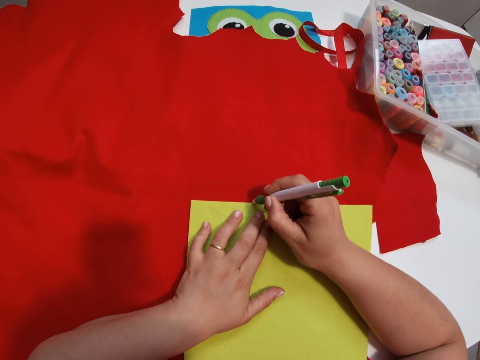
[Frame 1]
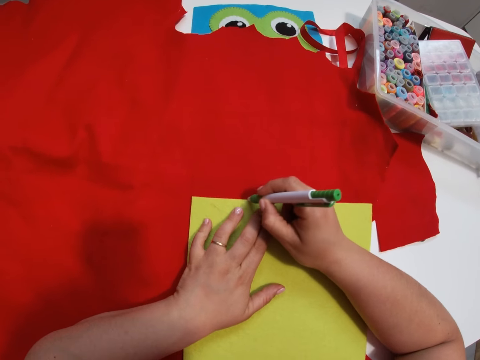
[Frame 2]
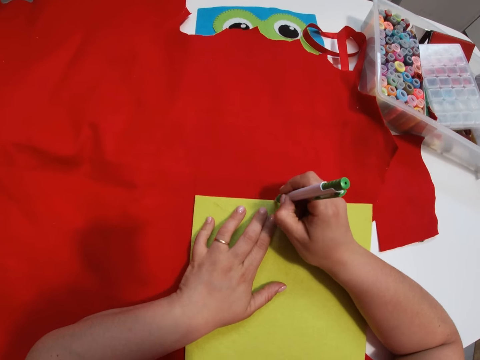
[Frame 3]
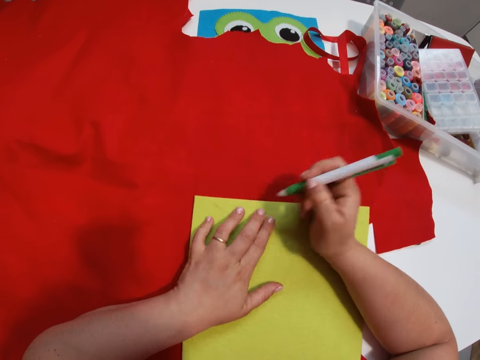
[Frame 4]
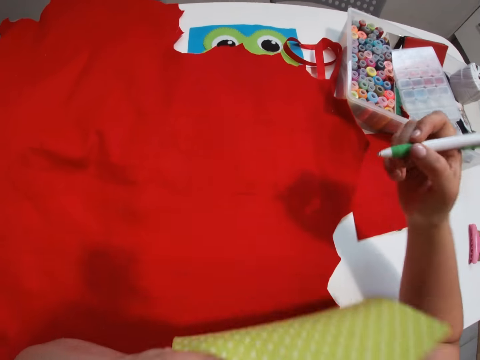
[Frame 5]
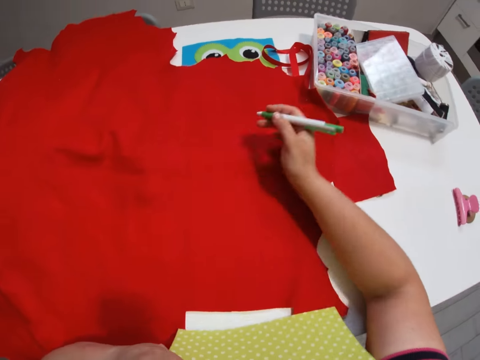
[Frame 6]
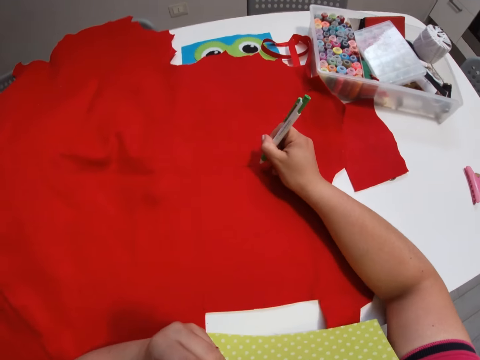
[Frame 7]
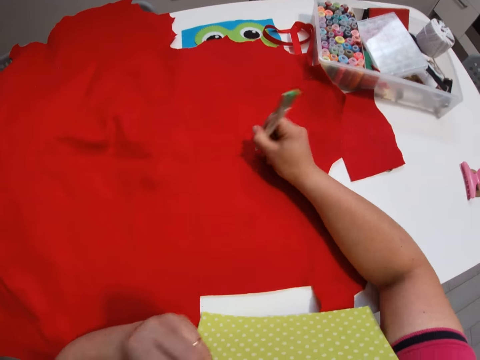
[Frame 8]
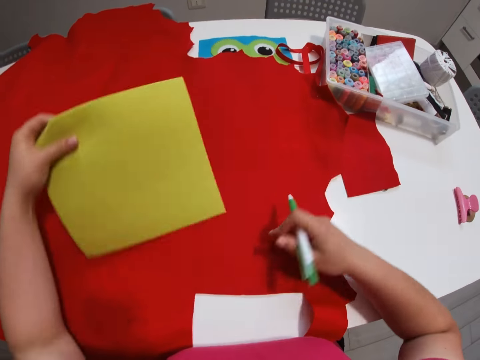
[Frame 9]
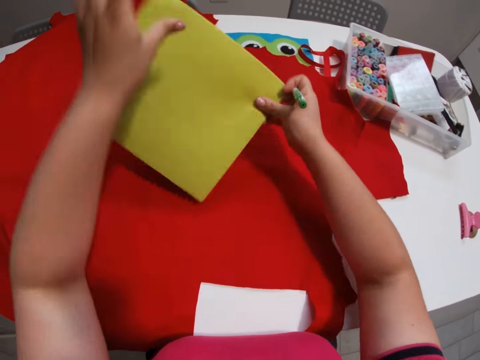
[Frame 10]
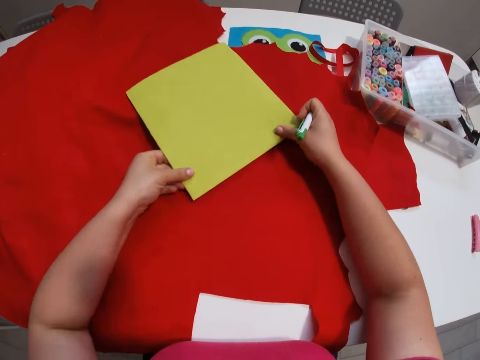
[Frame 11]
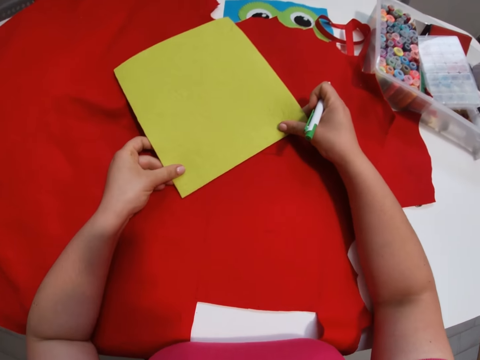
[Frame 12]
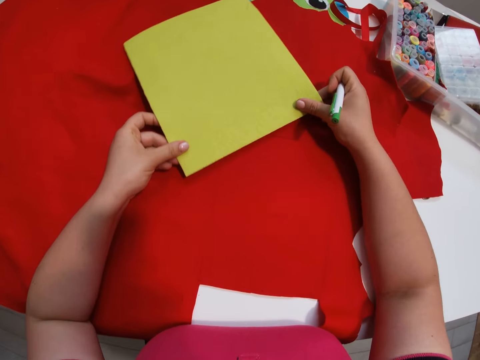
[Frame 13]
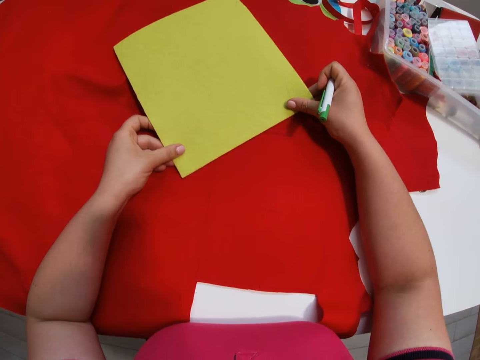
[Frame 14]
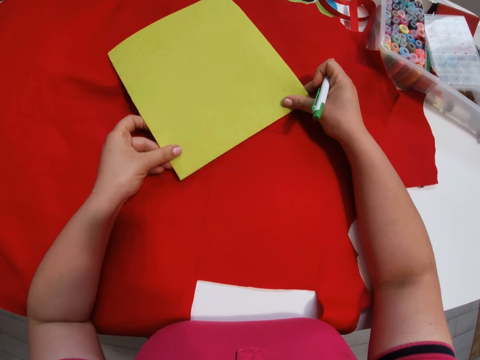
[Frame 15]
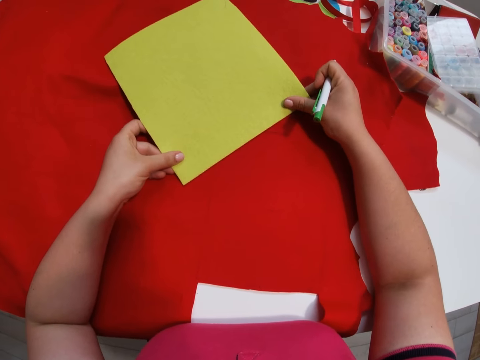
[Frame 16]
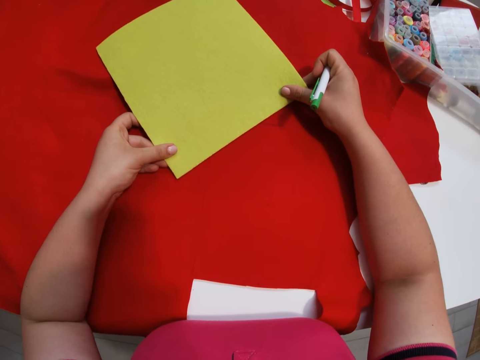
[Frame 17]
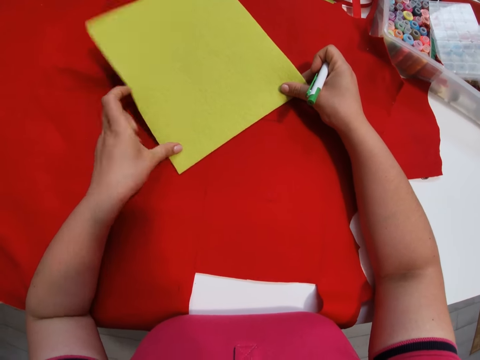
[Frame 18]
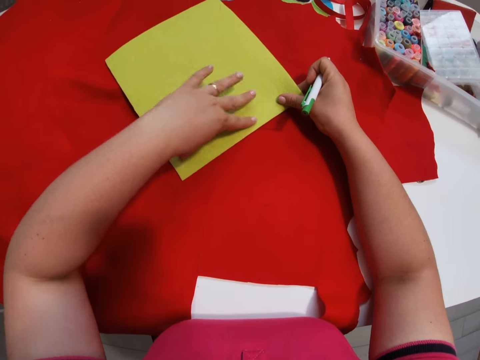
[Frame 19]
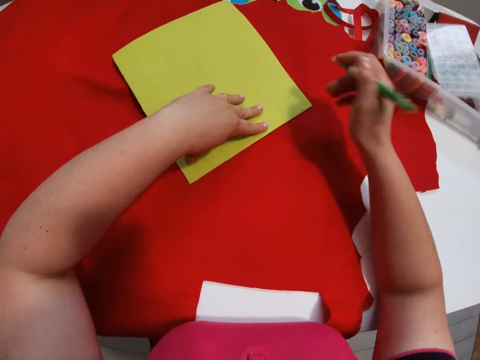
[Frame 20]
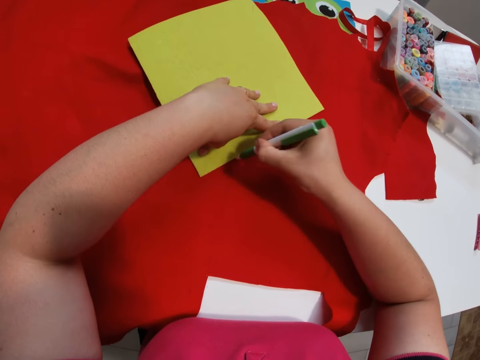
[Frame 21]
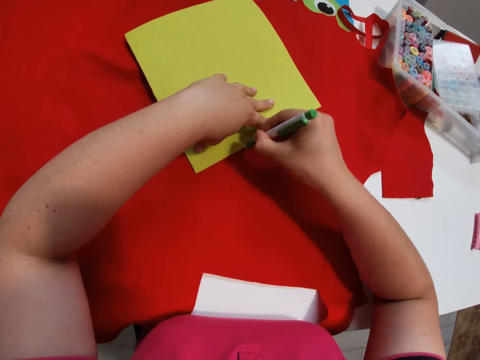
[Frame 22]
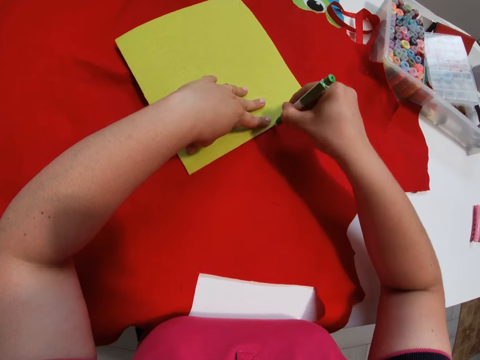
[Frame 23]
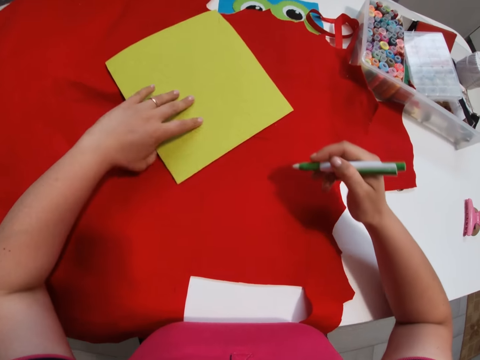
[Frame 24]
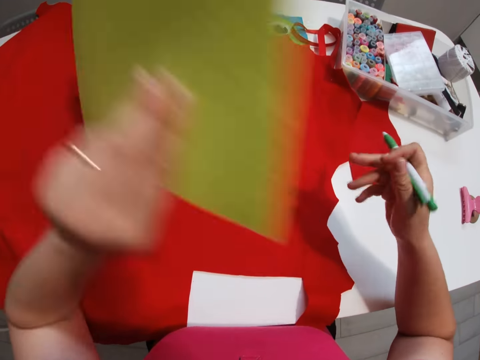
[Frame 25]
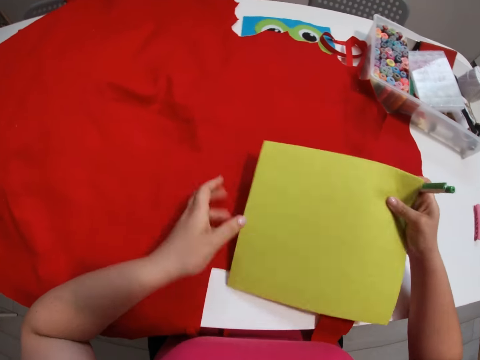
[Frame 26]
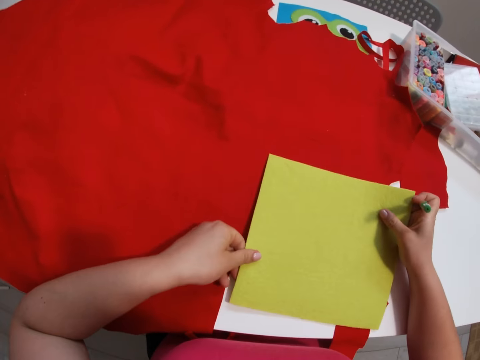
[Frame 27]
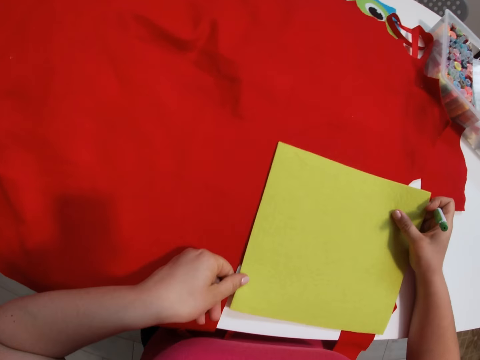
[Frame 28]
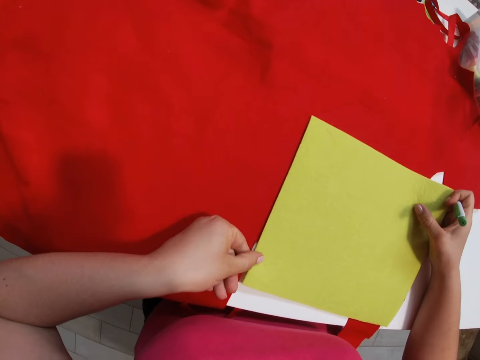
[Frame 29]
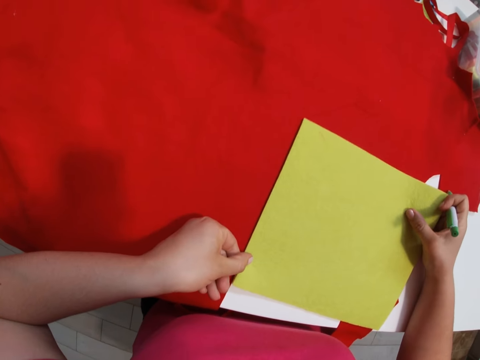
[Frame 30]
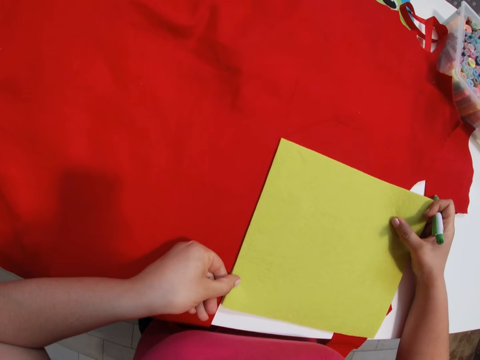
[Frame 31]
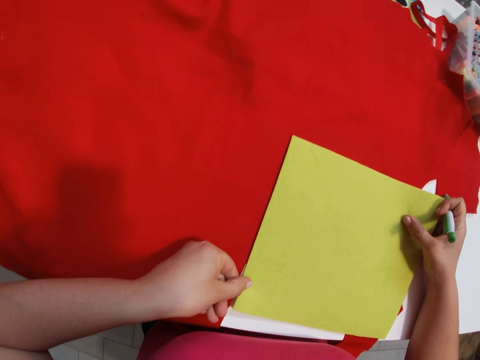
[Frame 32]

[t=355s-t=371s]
The camera wearer removes the cutting mat from the main fabric. She wipes the main fabric with her right hand. She marks another part of the main fabric with the marker. She sets the cutting mat on the main fabric. She marks the fabric with the marker again. She sets the cutting mat on the main fabric in another position. She removes the cutting mat.

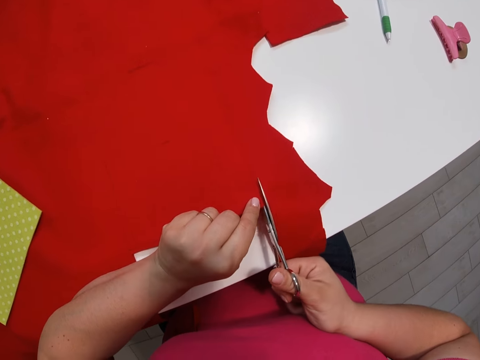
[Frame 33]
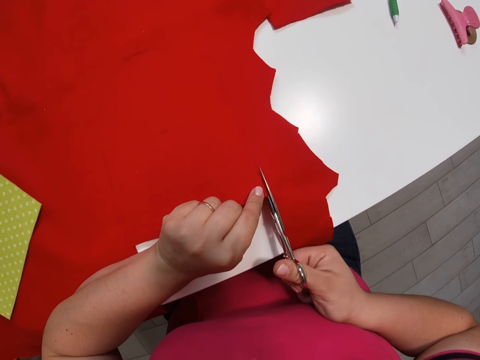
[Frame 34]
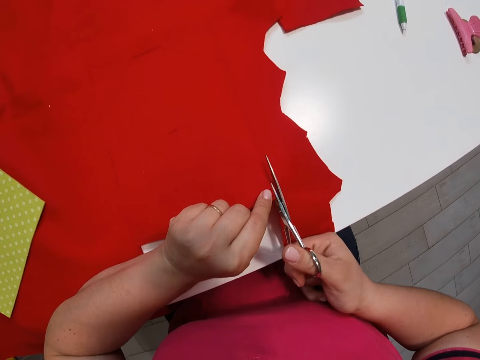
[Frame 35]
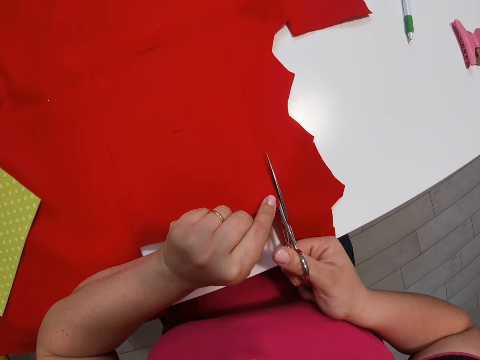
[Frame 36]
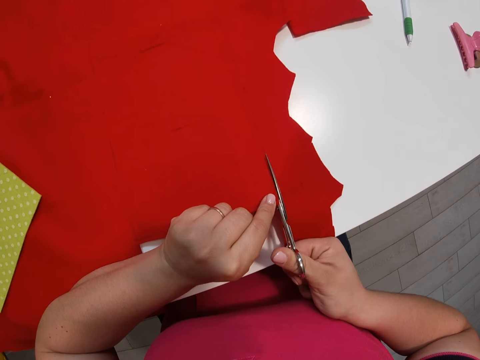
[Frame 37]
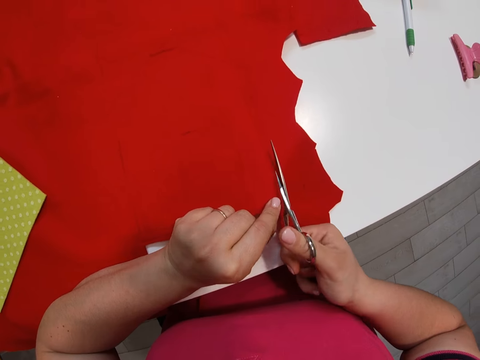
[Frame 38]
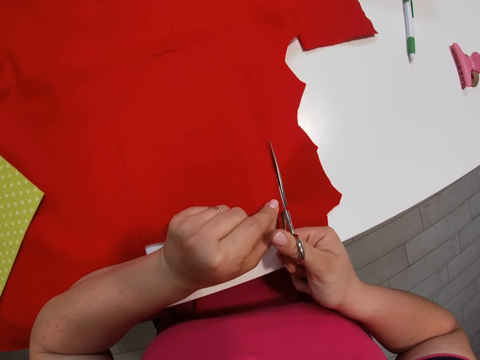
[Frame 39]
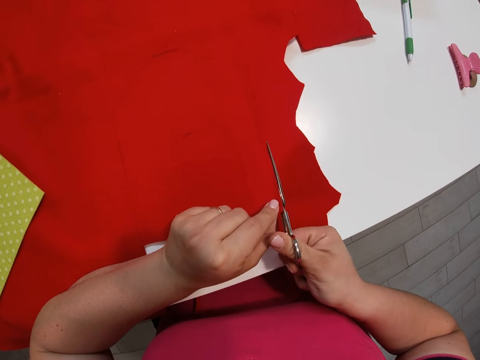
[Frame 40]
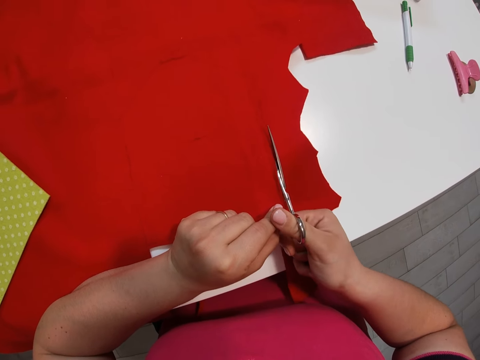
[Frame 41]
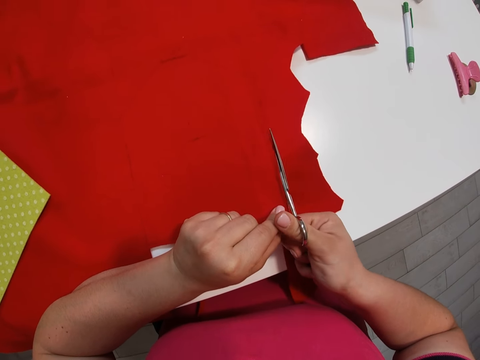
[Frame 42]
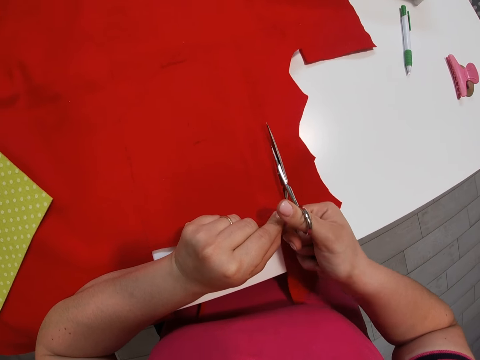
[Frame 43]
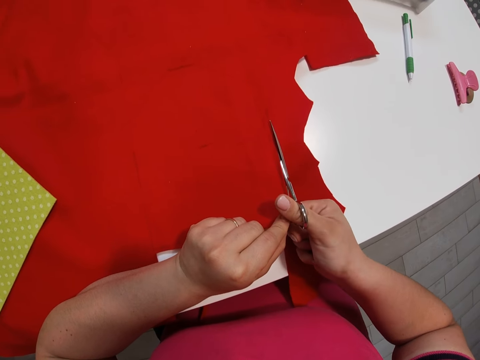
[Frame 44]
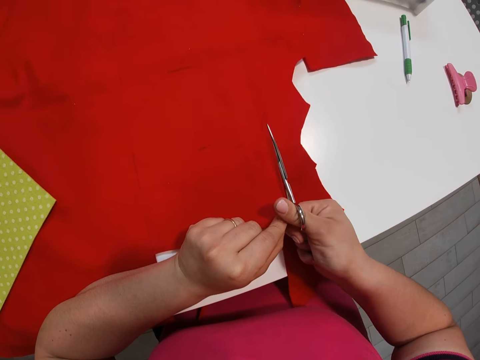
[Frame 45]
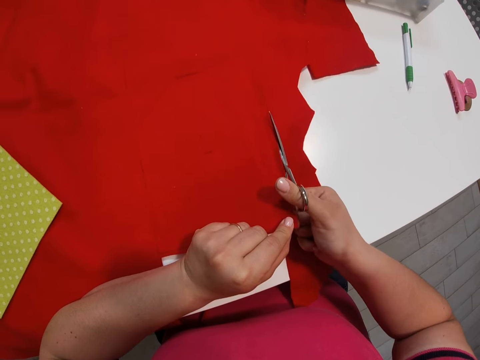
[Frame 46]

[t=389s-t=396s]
The camera wearer trims the textile.

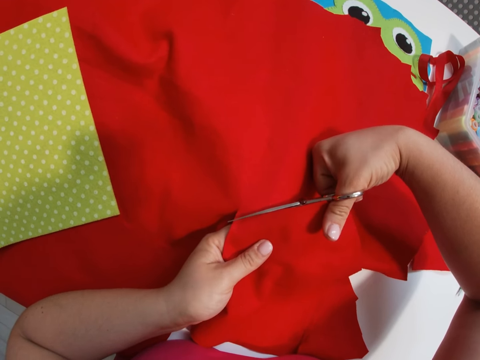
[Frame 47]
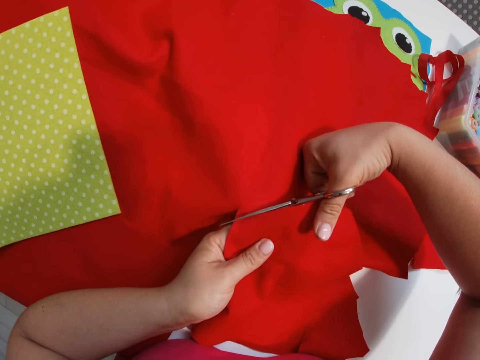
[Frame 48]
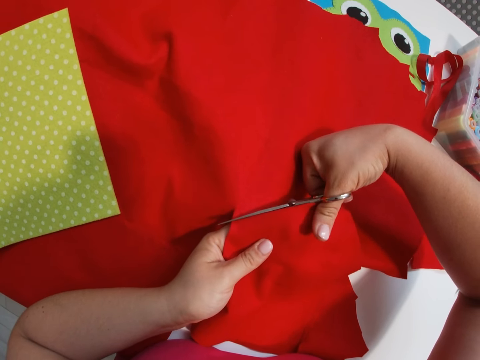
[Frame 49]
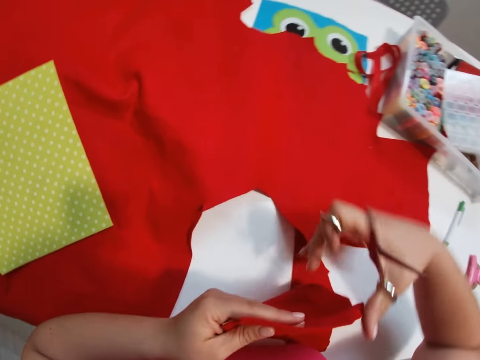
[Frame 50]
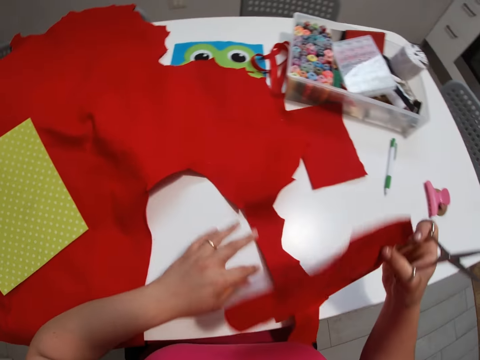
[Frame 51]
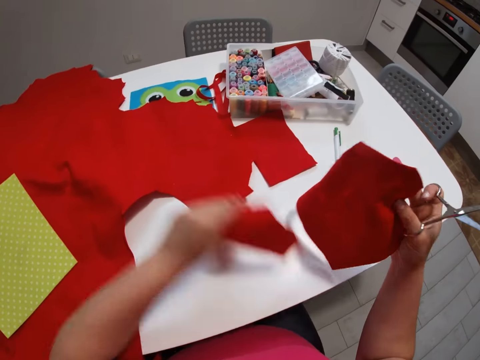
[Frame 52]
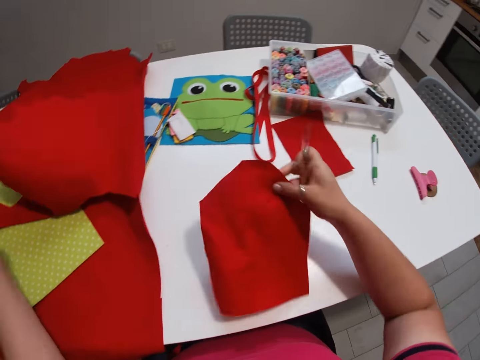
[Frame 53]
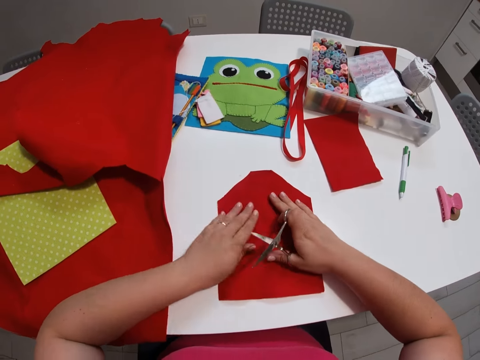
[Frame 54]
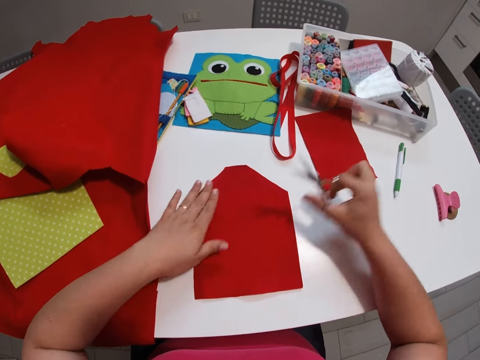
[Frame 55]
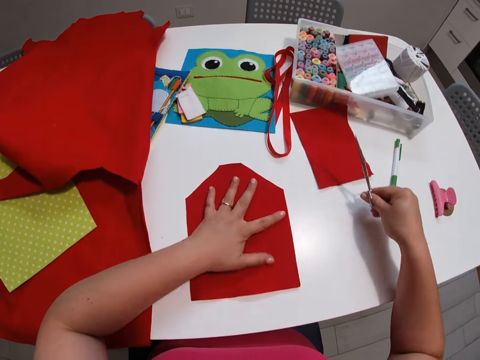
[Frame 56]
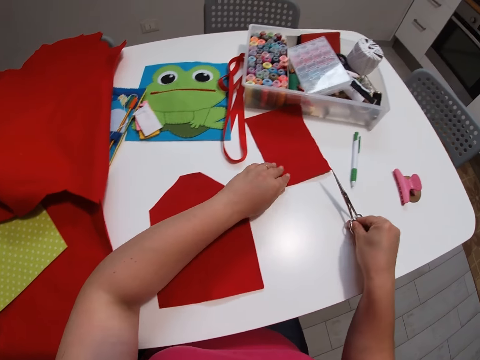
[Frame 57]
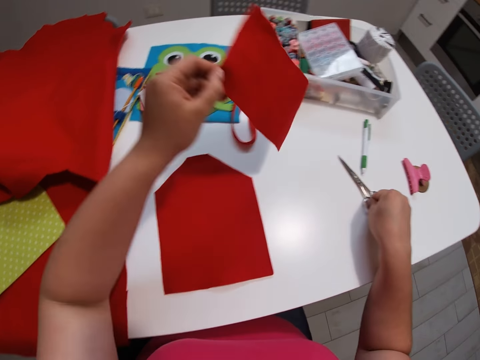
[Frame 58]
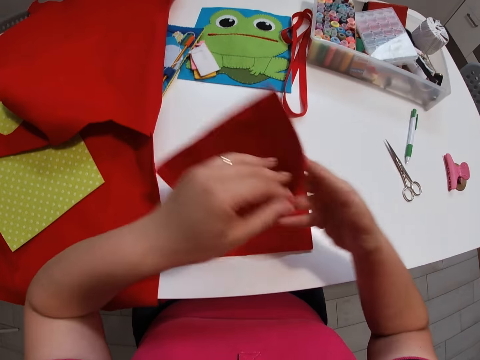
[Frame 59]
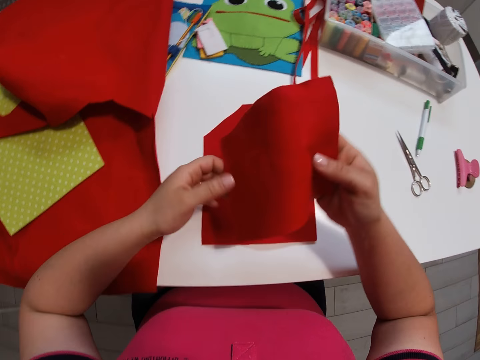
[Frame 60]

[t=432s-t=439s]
The camera wearer lifts part of the main fabric from the table with her left hand. She puts the second small fabric on the table. She spreads the second small fabric with her hands. She drops the scissors on the table. She picks the first small fabric from the table with her left hand. She drops the first small fabric back on the table.
